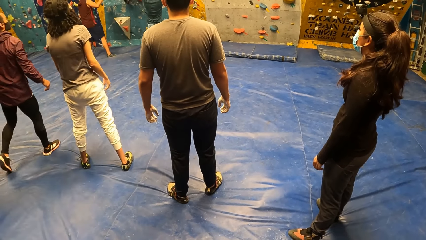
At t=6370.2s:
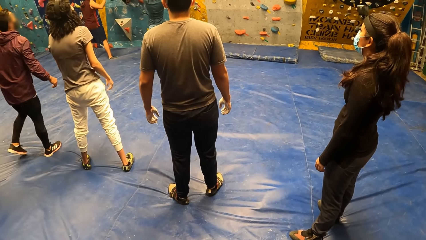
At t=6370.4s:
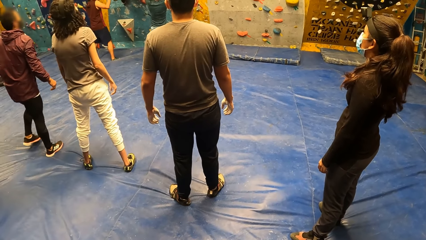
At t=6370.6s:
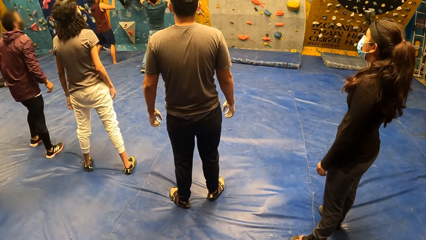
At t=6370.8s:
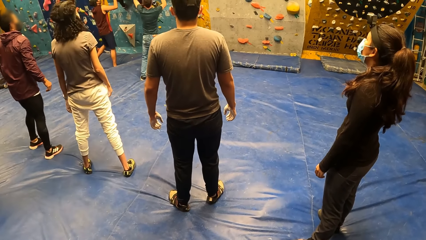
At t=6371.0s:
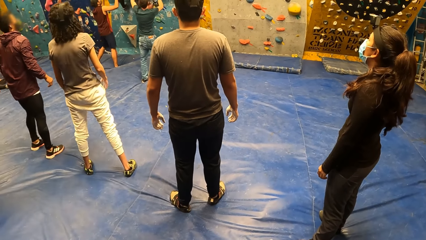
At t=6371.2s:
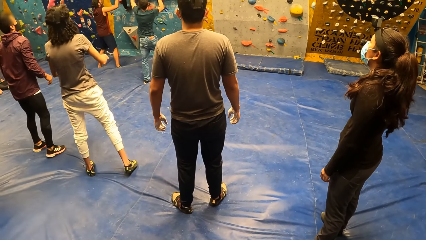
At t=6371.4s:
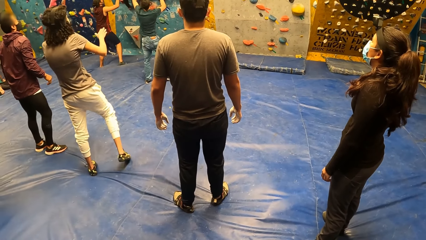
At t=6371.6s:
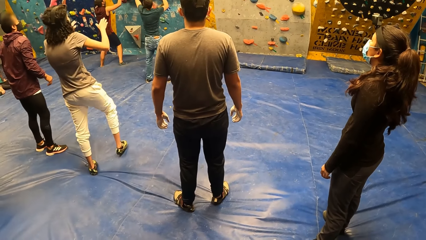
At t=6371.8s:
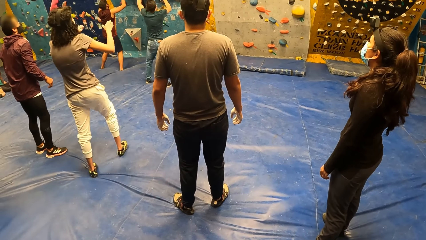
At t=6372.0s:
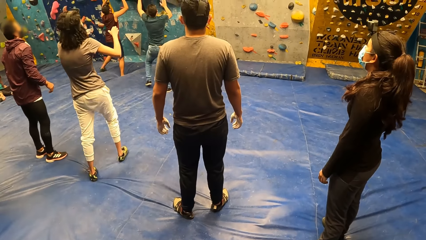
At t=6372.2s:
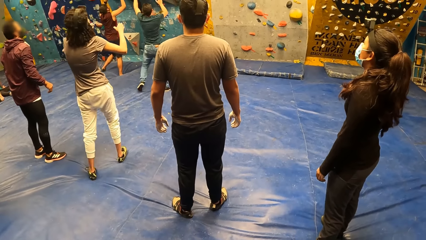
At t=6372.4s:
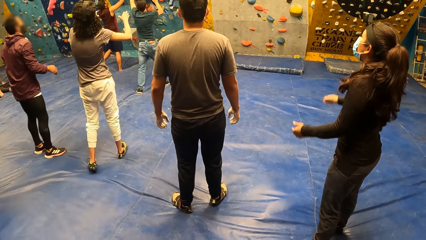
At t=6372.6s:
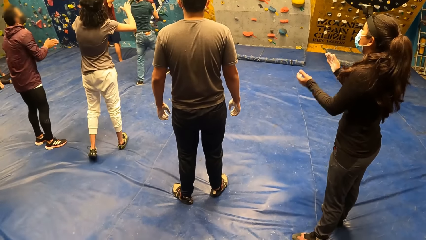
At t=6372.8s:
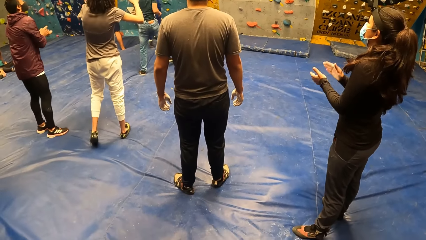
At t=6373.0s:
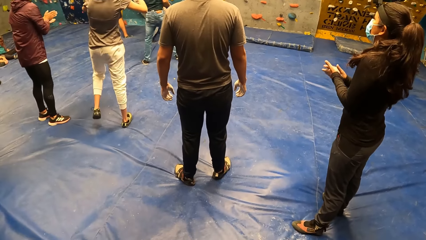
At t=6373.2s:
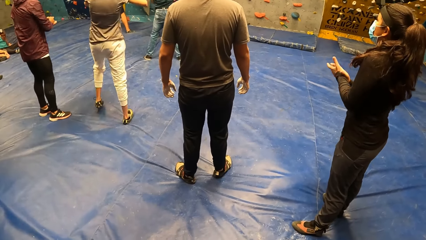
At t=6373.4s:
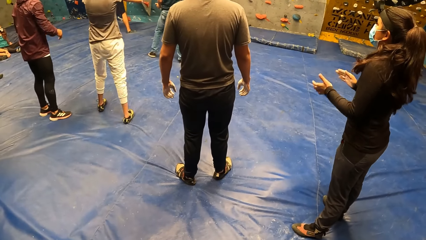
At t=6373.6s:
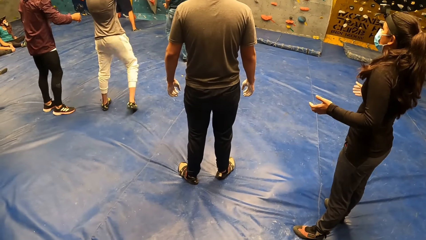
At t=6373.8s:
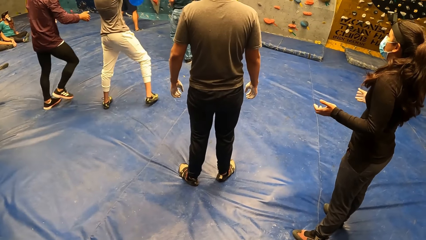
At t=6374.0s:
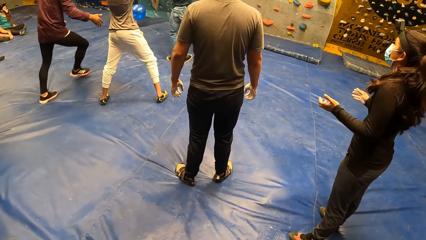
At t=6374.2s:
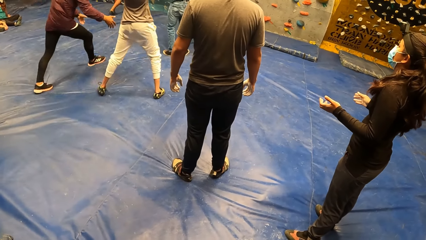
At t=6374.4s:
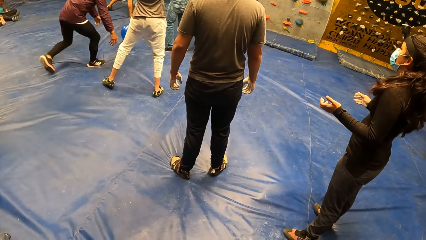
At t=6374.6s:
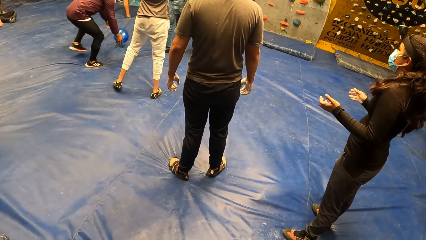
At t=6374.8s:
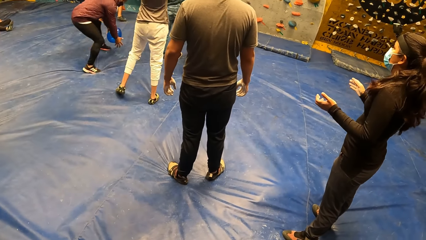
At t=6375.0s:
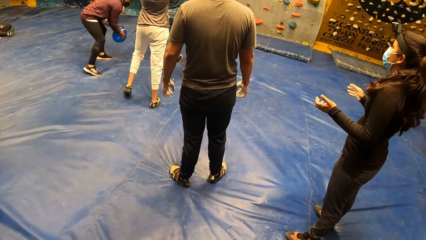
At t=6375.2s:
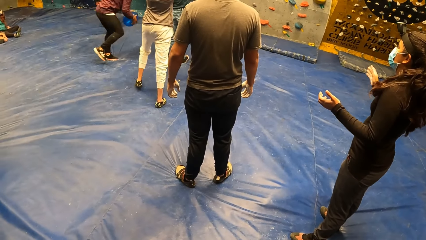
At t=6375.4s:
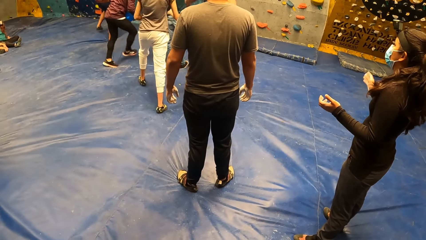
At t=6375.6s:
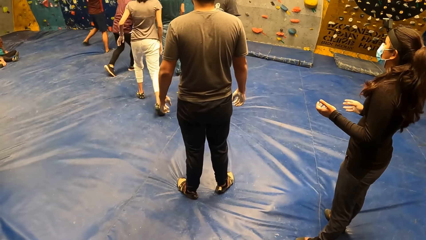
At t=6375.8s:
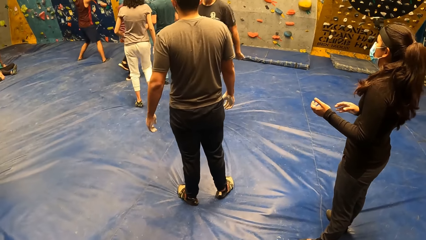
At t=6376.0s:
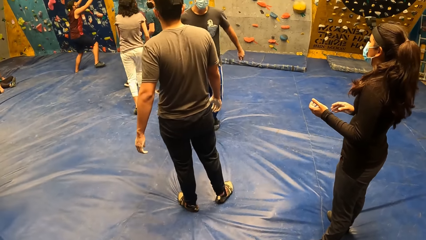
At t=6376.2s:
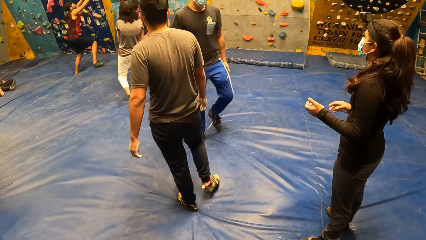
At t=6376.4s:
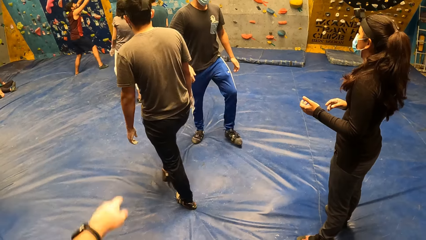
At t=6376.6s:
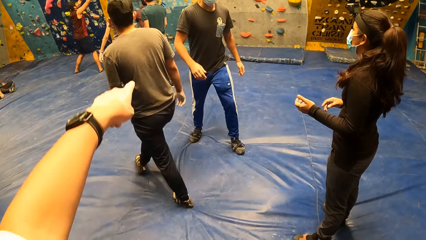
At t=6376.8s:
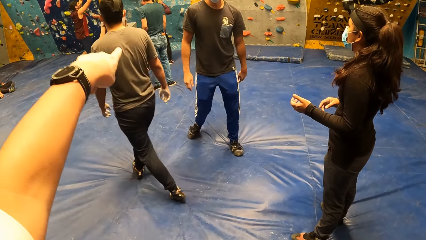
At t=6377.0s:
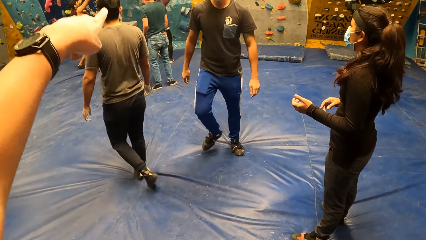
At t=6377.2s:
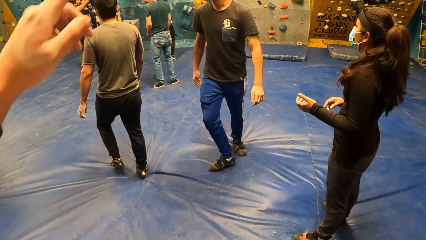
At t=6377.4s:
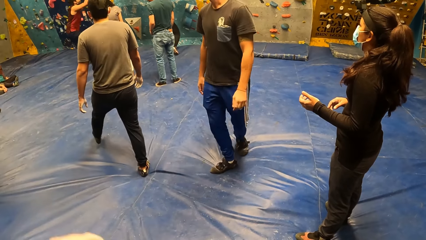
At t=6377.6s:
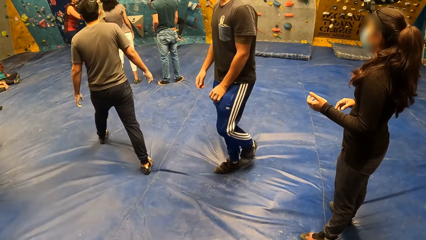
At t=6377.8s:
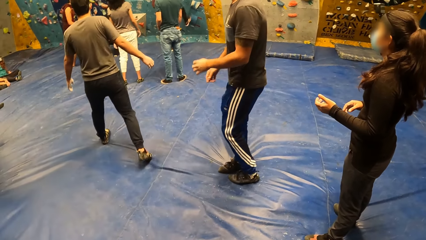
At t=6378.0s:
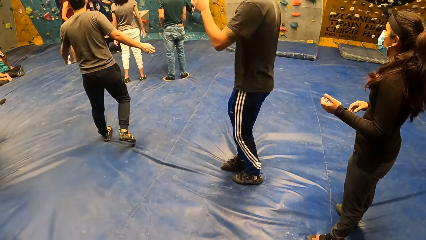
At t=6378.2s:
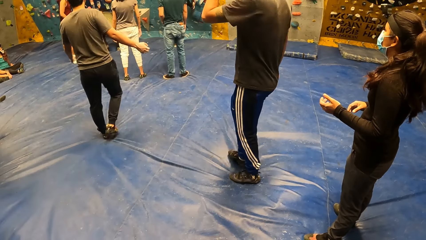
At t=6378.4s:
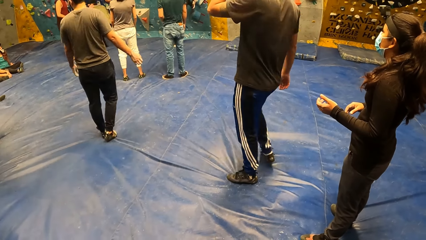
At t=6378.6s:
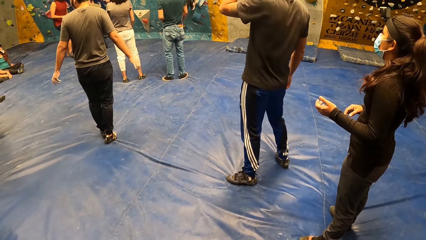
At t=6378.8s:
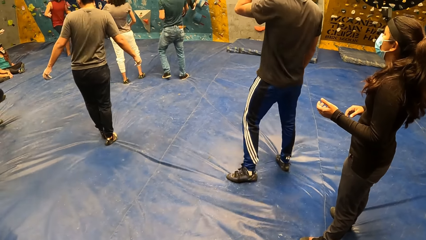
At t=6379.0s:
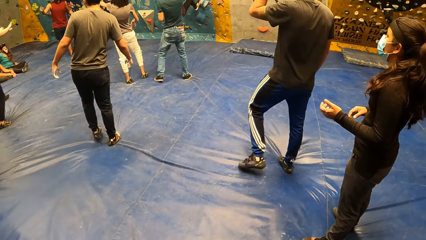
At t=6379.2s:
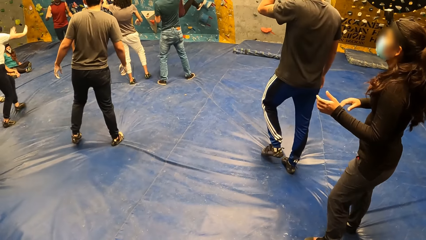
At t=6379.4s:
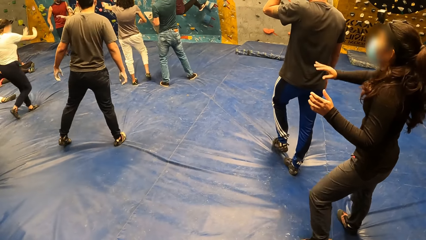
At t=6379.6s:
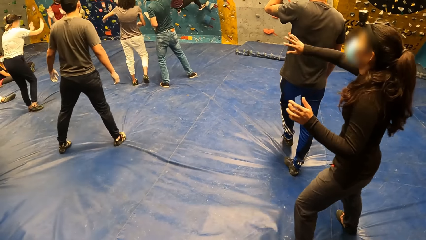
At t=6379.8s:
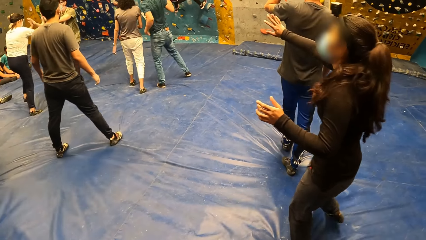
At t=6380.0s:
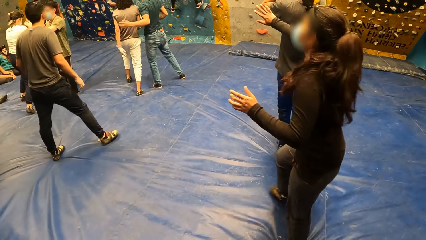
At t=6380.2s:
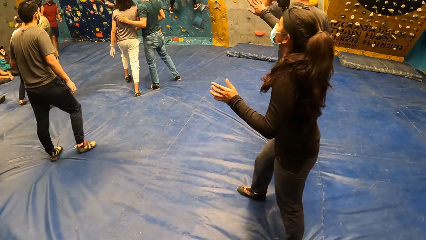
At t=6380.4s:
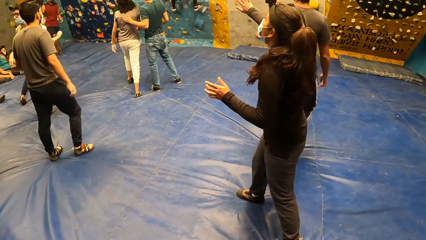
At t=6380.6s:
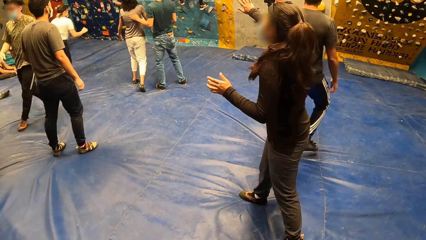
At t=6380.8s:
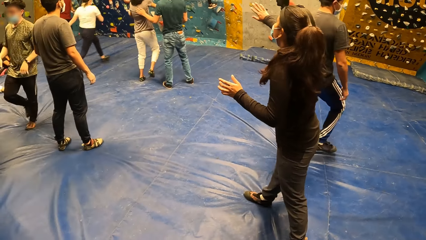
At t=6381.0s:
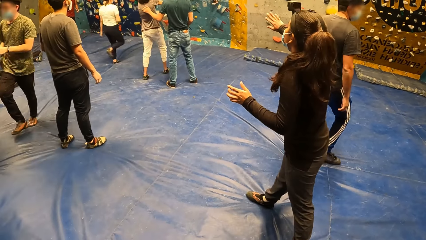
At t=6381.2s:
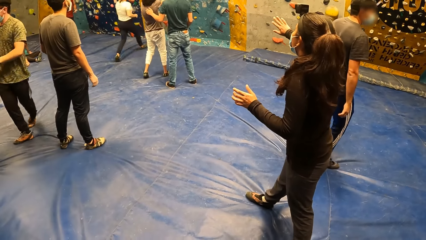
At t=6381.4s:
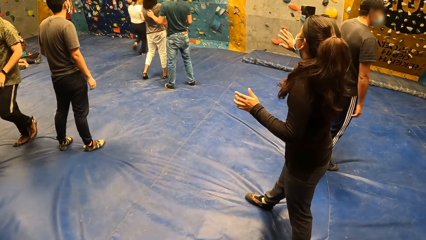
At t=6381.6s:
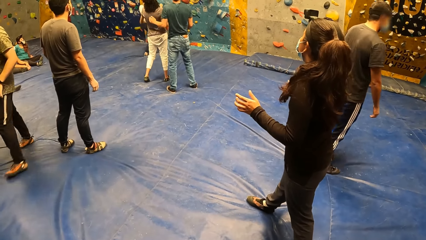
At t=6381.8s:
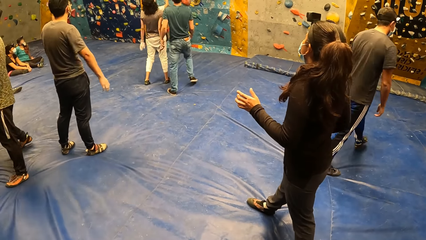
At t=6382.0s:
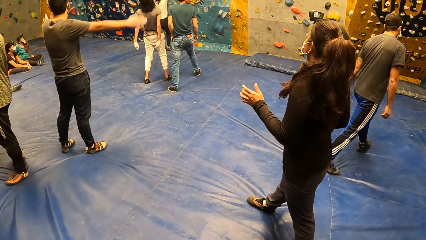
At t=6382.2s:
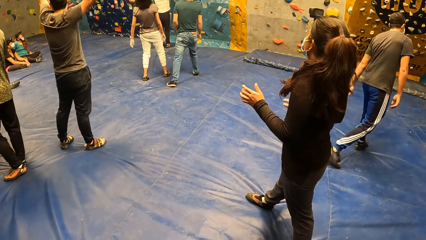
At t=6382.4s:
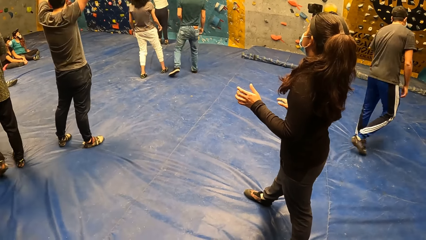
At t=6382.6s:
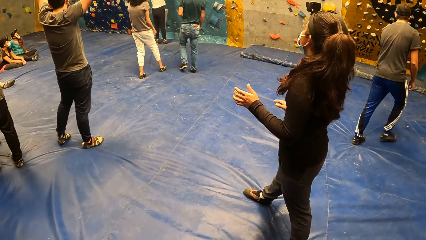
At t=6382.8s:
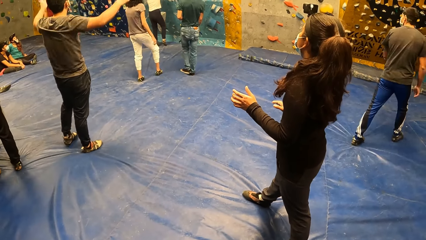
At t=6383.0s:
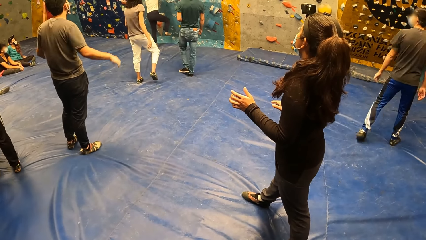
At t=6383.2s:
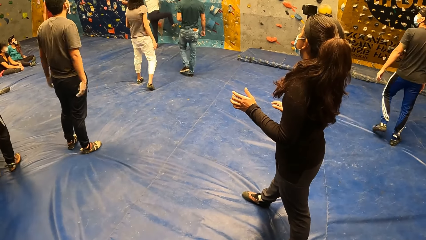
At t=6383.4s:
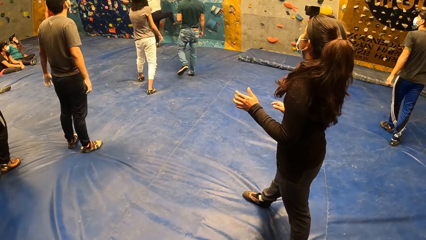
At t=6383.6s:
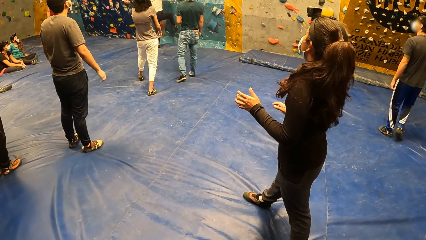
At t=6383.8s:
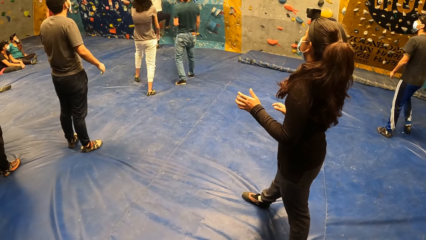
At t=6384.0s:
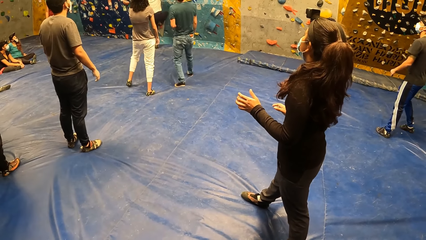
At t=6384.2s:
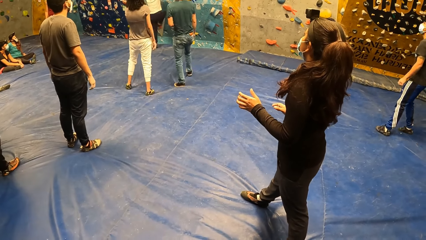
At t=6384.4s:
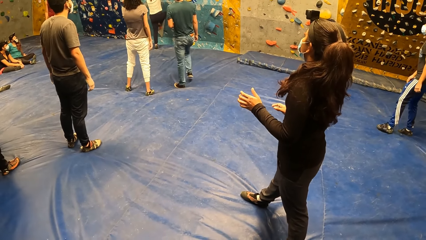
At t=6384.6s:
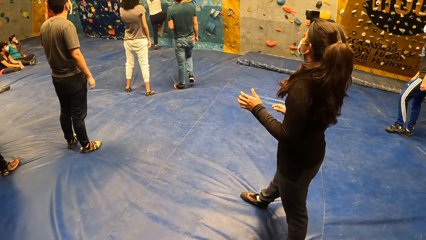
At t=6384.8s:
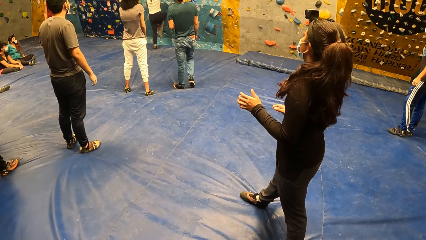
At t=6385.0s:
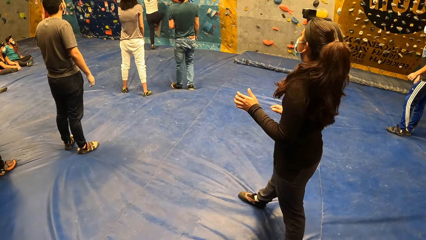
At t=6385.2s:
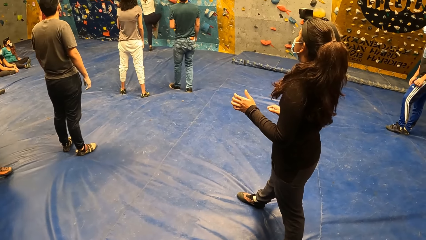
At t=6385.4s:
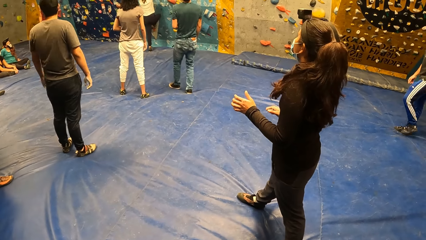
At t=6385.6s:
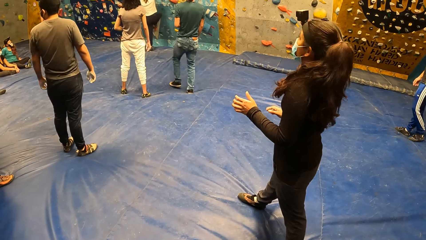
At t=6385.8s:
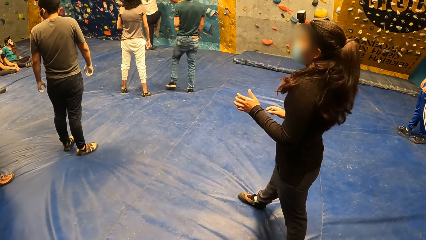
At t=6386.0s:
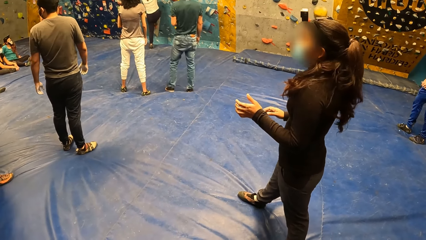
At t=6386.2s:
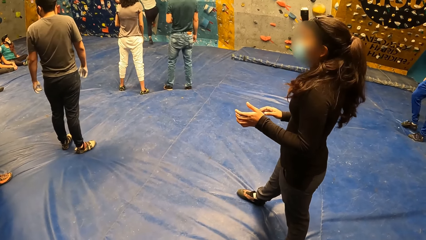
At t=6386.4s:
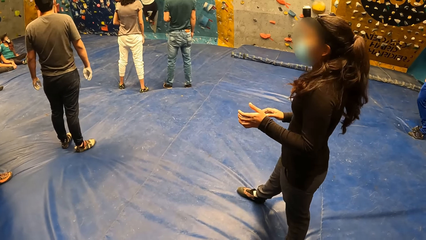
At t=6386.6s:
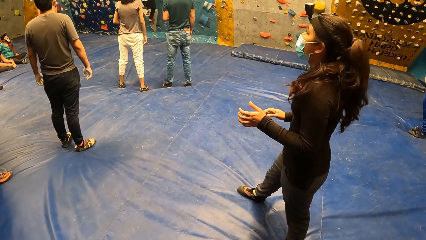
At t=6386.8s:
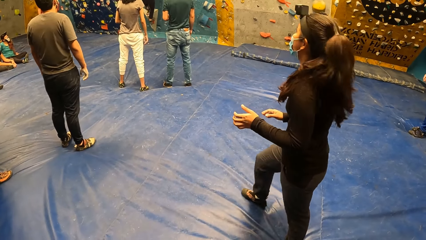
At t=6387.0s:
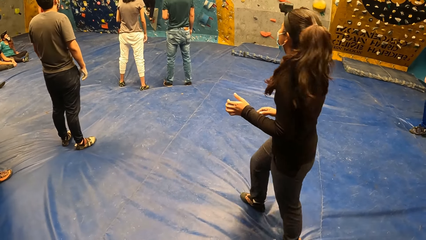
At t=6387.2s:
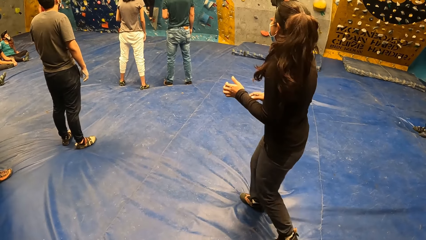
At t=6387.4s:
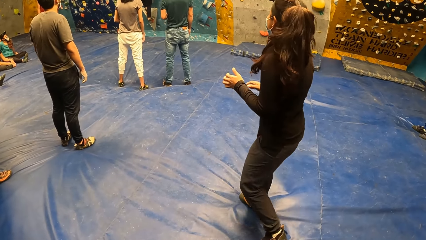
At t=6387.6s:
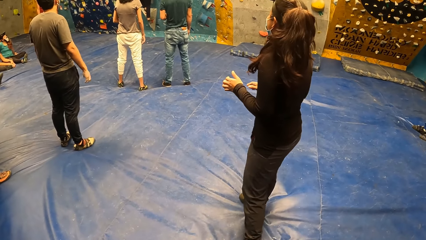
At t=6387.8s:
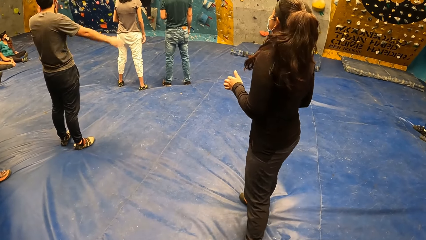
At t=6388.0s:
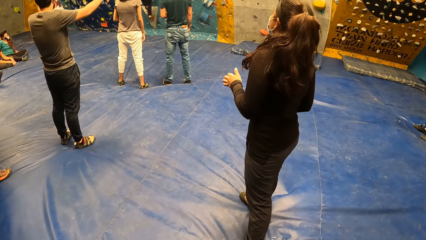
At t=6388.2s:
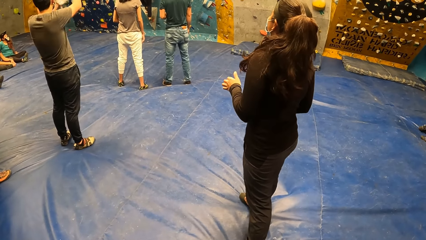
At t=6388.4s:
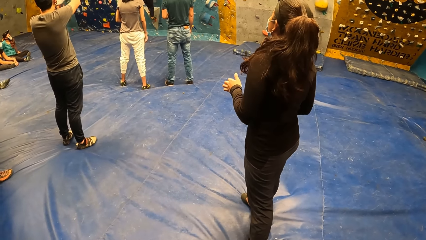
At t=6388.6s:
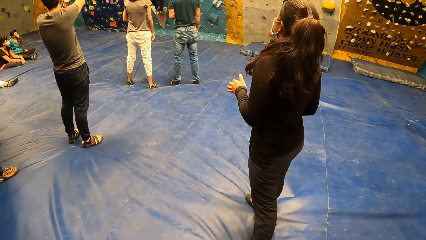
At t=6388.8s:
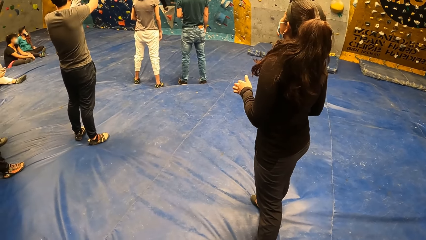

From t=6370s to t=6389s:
A woman claps her hands. A man walks on the floor and picks up a balloon on the floor. The camera wearer points with his left hand. Another man walks on the floor. Another woman runs on the floor. The other woman climbs something.
